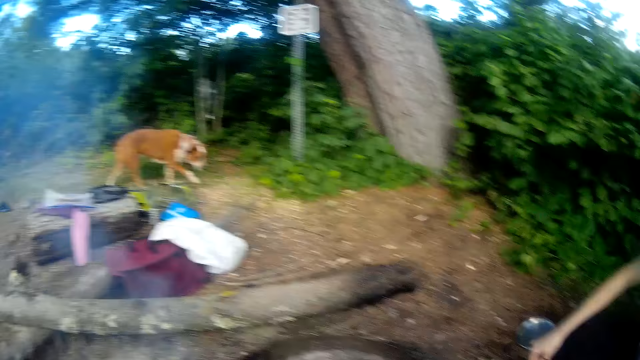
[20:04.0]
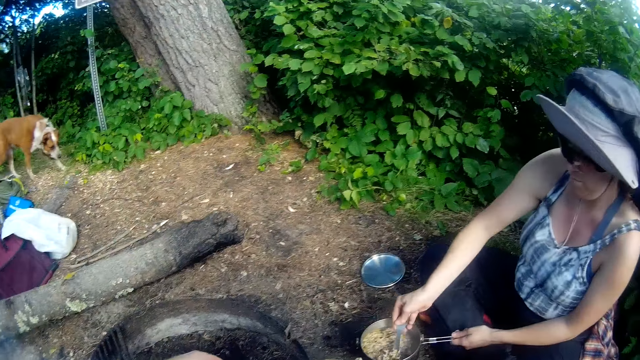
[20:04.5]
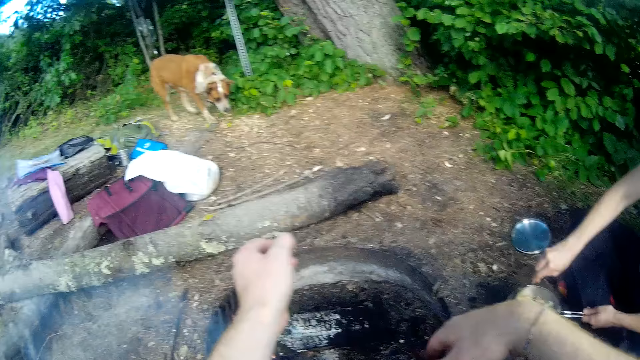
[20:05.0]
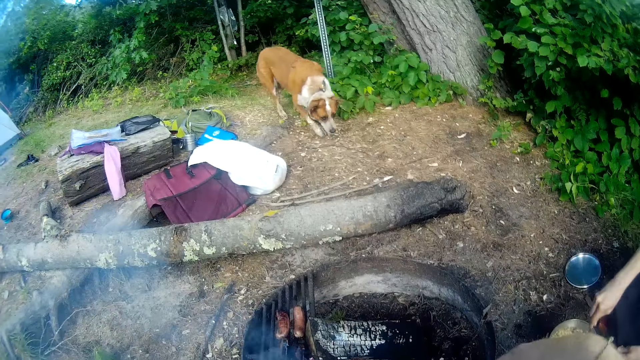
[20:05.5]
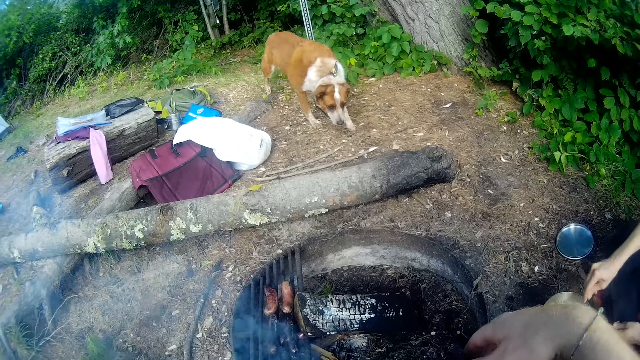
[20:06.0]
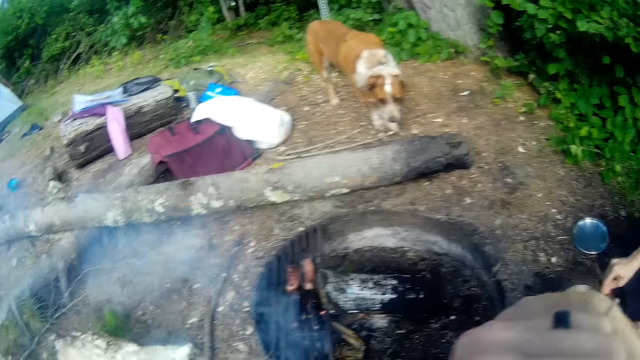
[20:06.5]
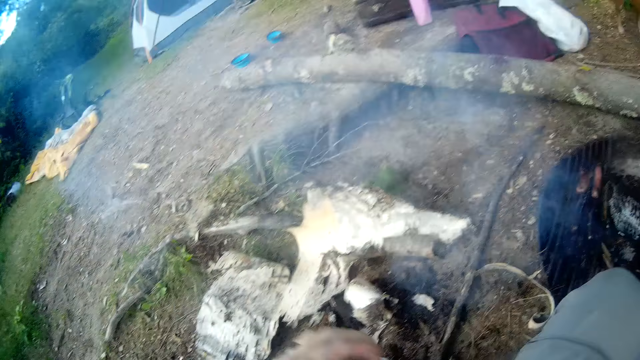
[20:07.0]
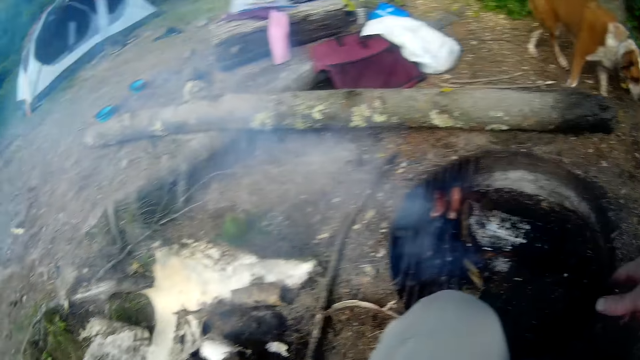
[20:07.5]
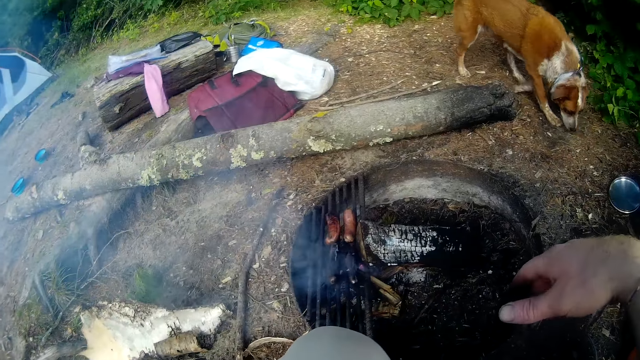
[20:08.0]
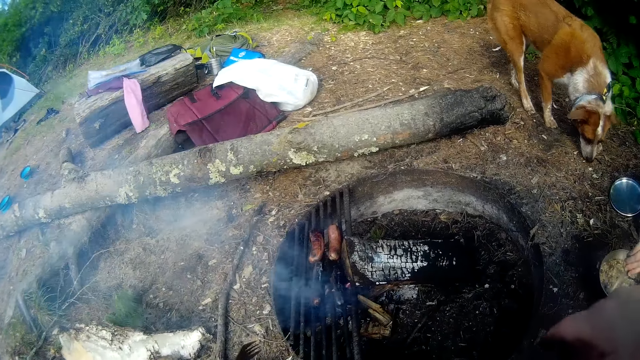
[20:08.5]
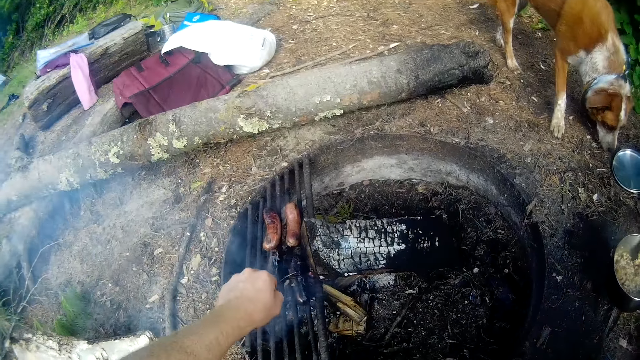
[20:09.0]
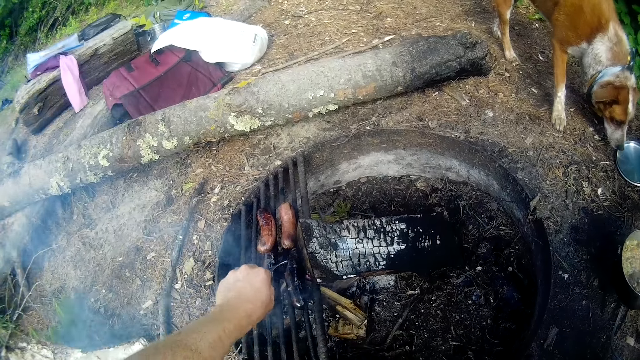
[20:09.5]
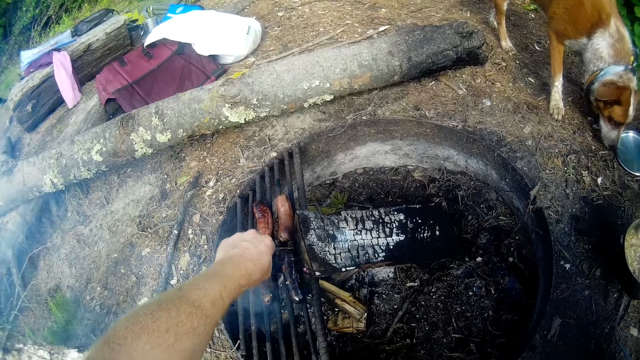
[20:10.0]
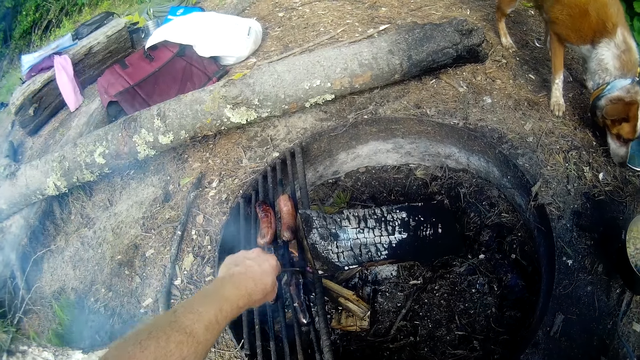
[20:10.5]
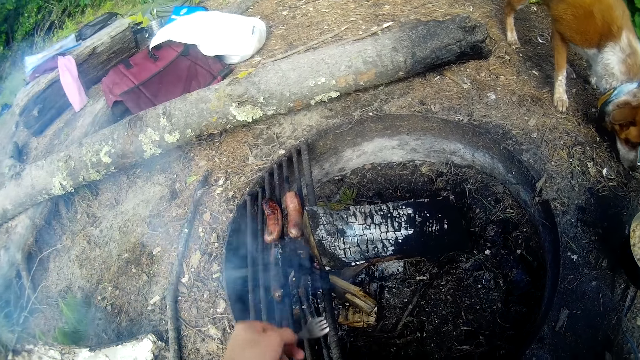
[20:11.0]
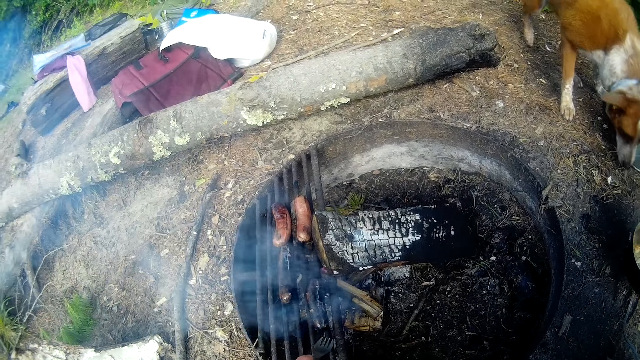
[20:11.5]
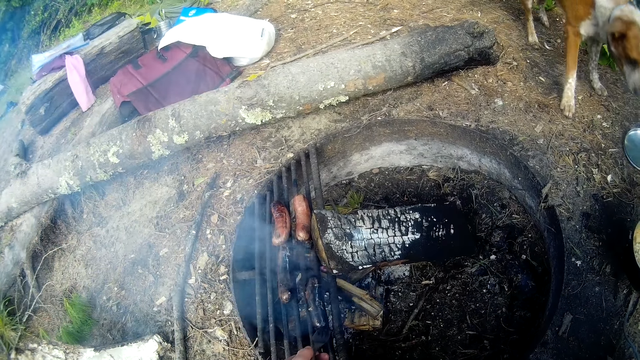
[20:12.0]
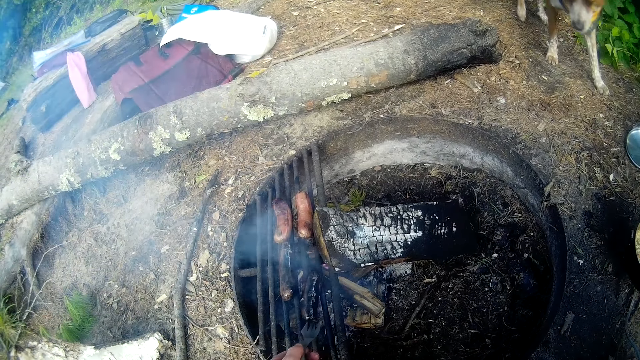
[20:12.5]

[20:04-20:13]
The camera wearer removes the fourth sausage from the rack above the fire with the fork.

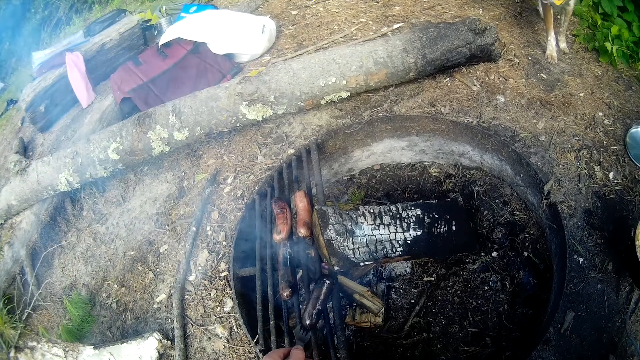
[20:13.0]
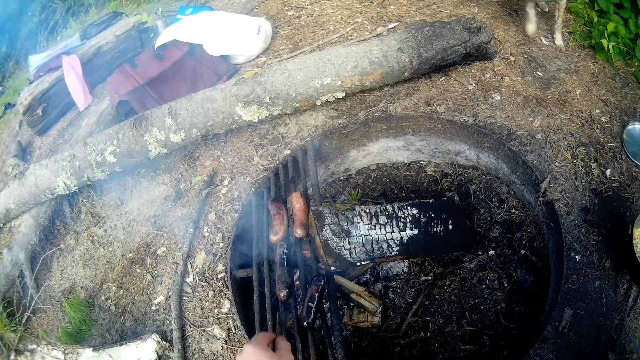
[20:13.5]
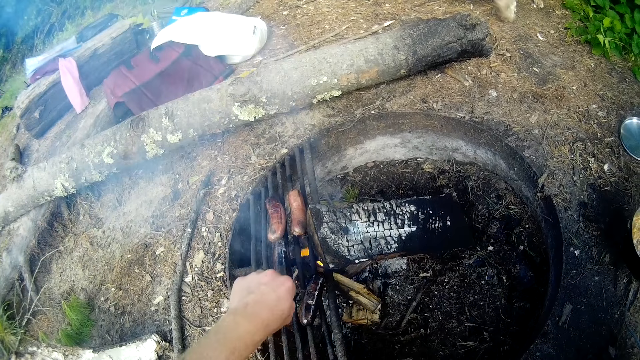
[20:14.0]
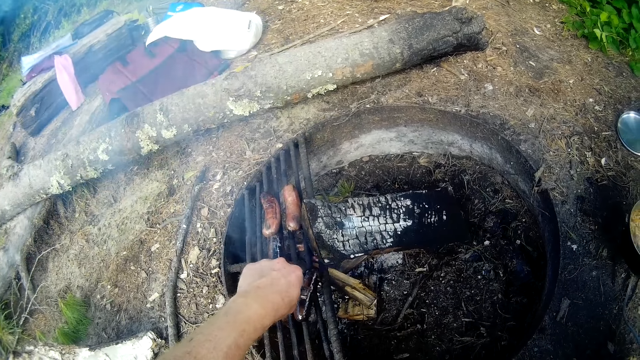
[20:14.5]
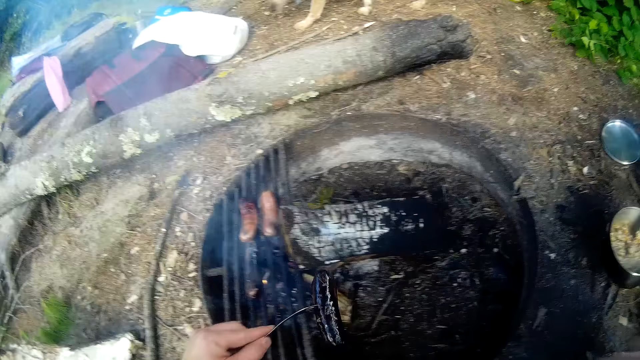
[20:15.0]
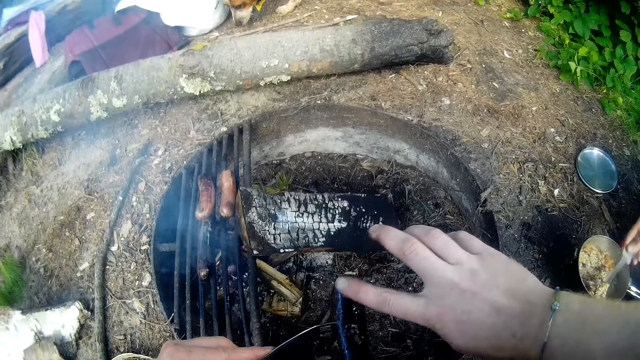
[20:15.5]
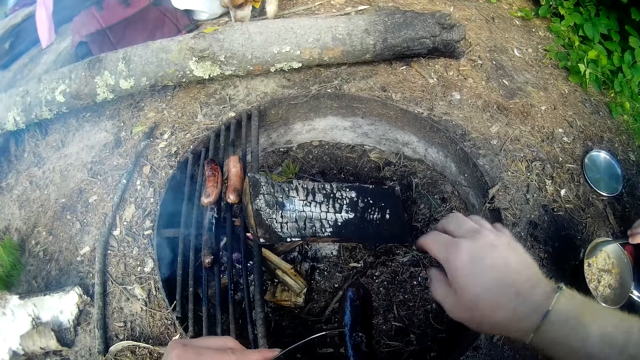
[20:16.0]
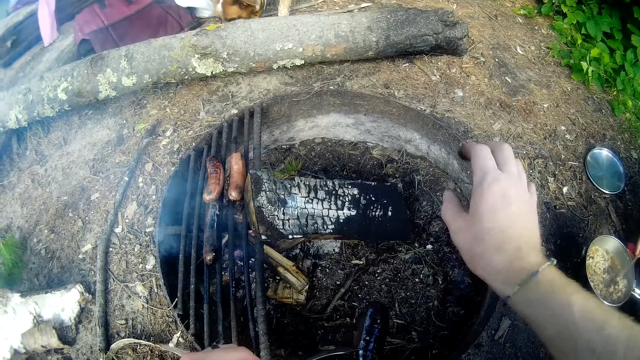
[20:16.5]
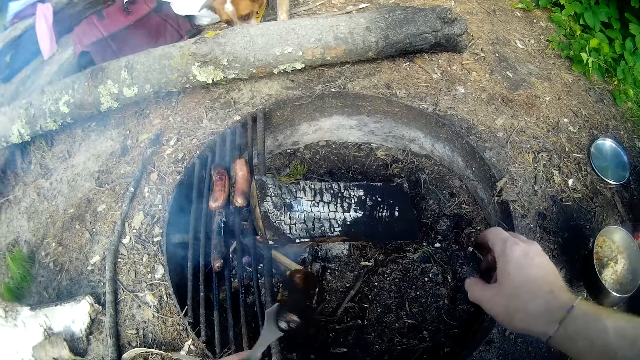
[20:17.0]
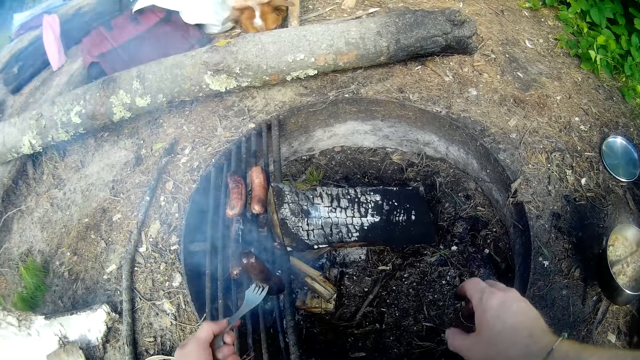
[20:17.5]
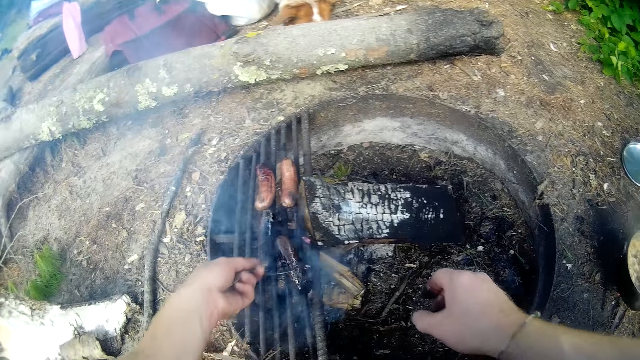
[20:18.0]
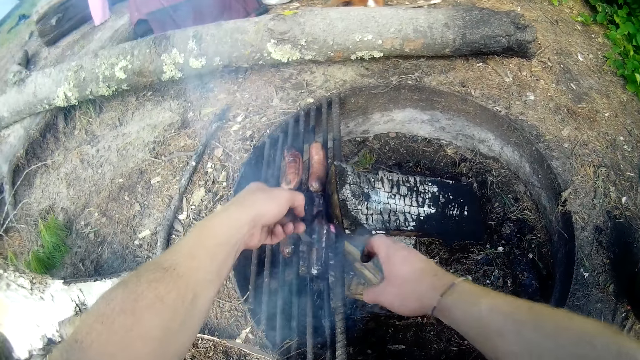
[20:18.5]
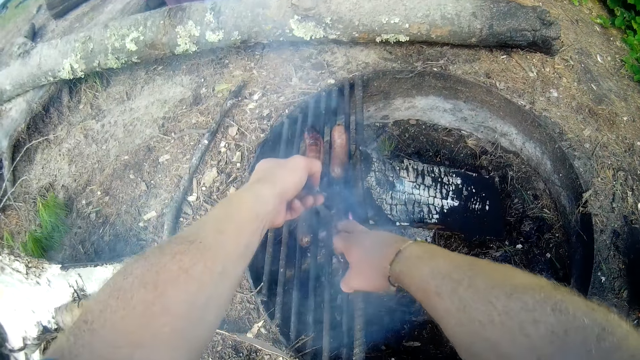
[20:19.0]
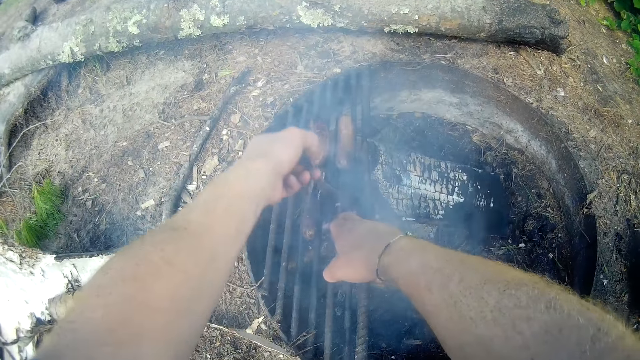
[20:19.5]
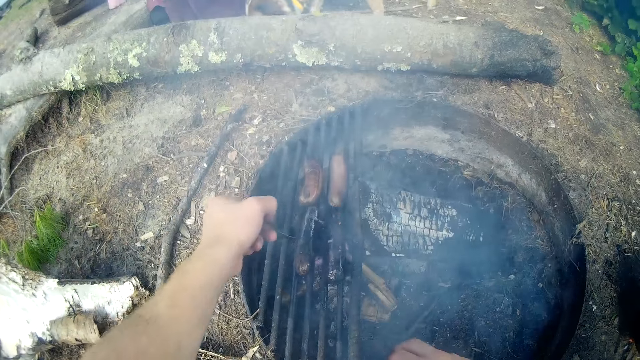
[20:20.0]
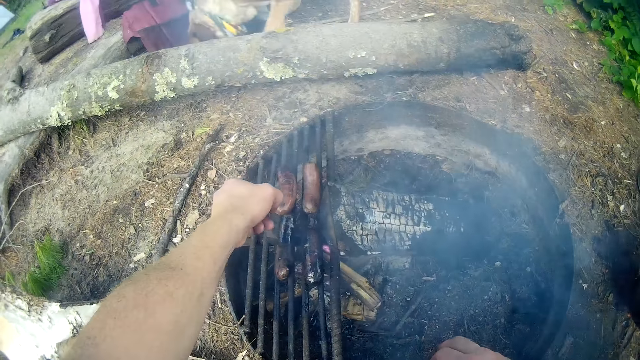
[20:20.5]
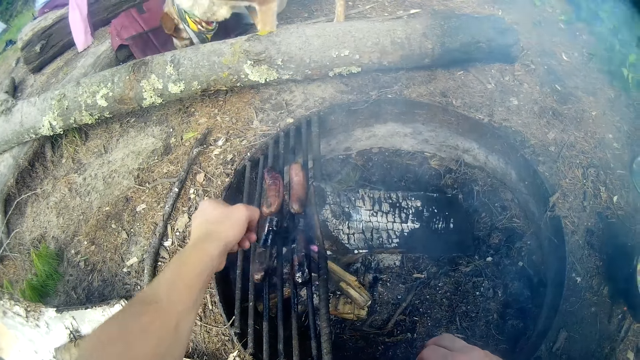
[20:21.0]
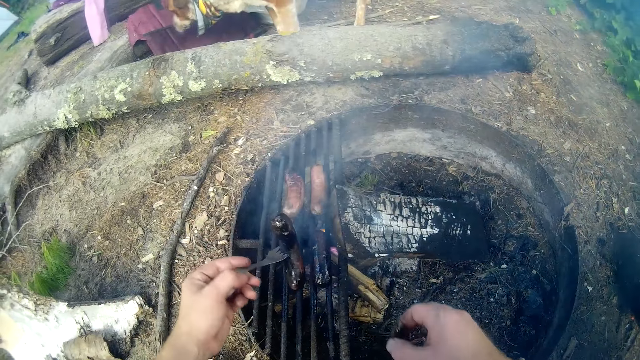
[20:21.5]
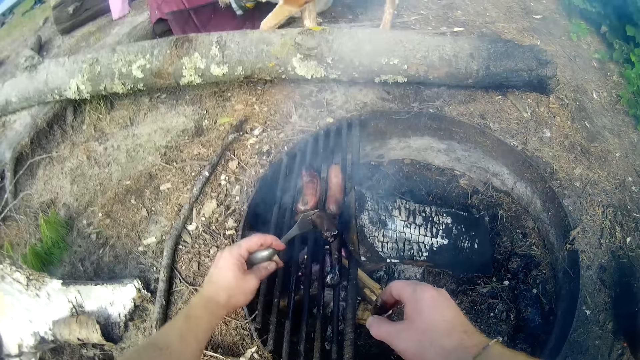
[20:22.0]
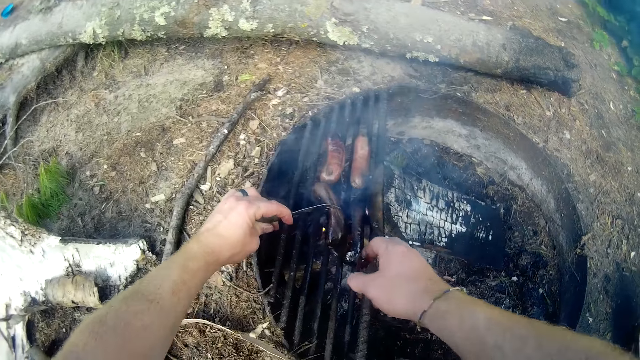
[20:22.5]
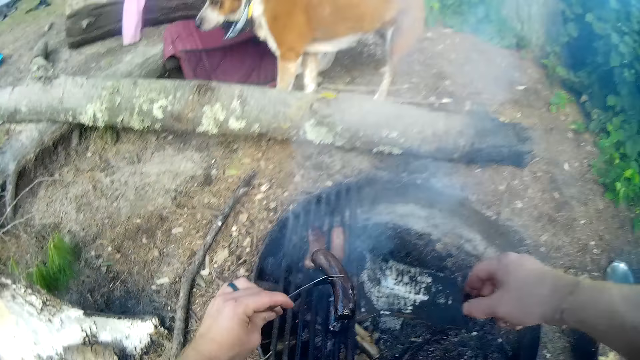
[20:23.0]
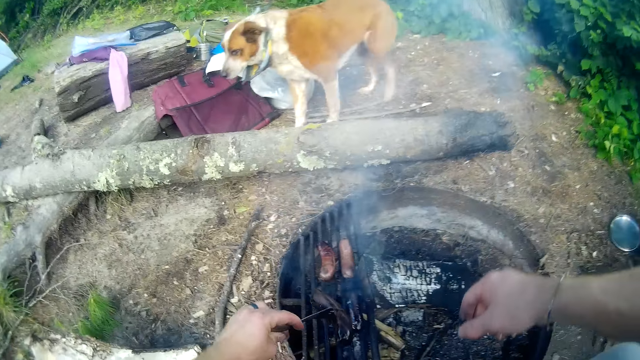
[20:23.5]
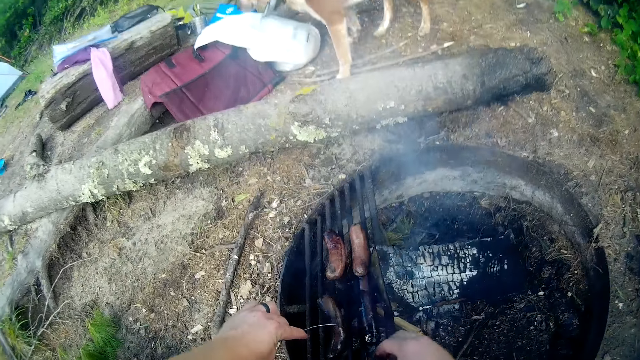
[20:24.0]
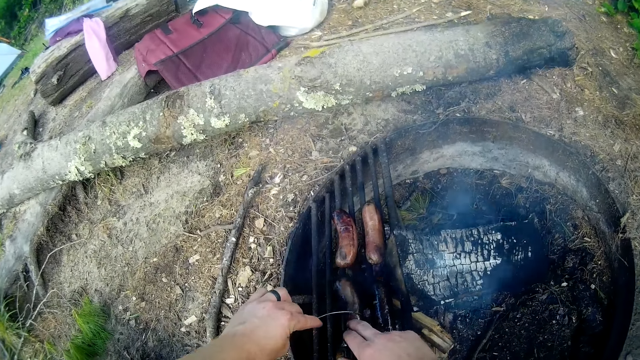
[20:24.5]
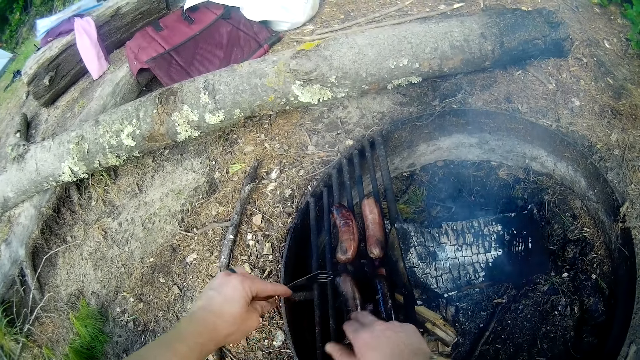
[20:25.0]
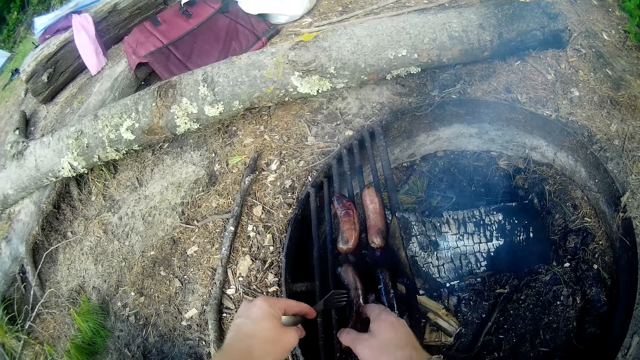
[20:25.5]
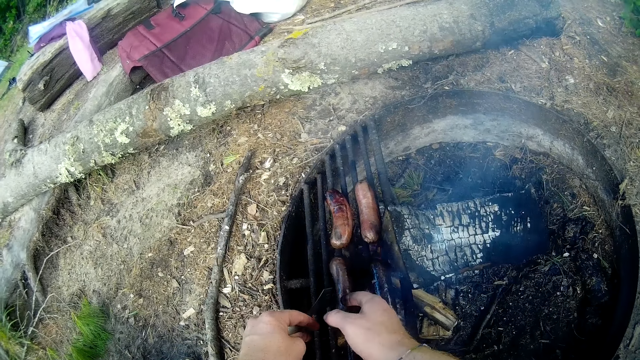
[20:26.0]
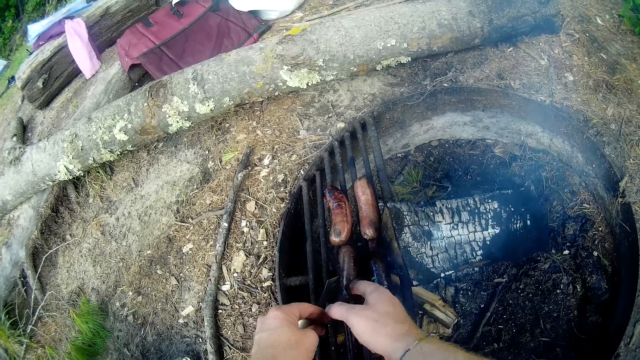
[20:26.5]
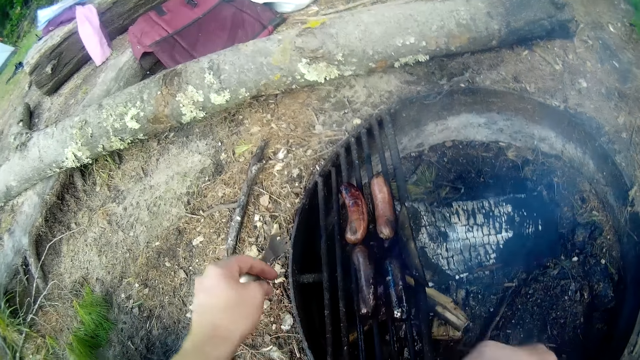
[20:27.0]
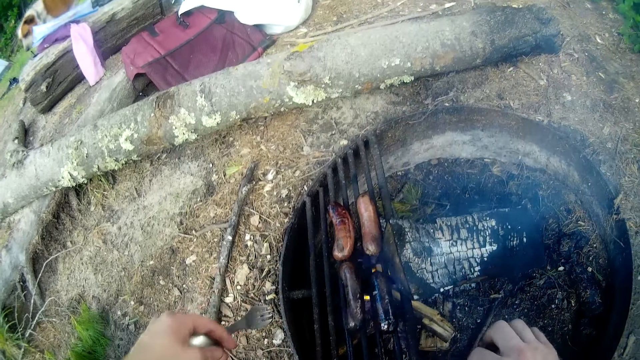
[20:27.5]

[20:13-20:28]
The camera wearer picks up the sausage from the fire with the spork. He dusts the sausage with his right hand. He places the sausage on the rack above the fire.
